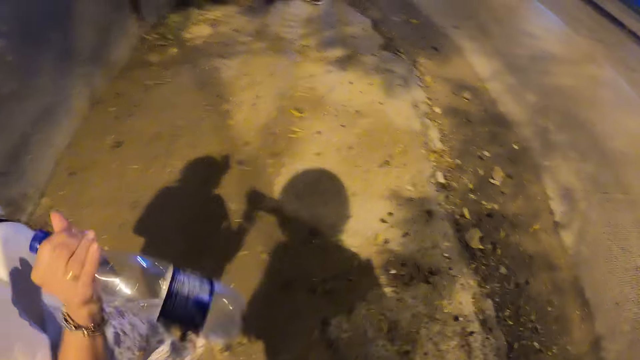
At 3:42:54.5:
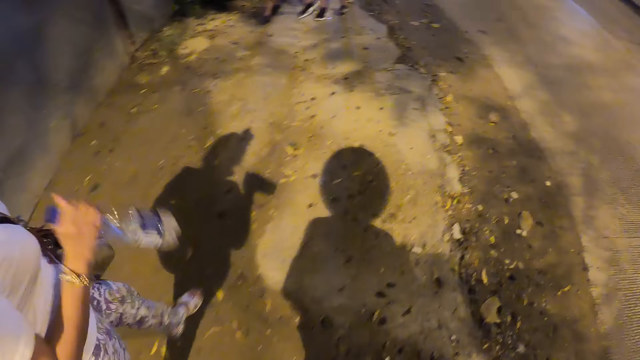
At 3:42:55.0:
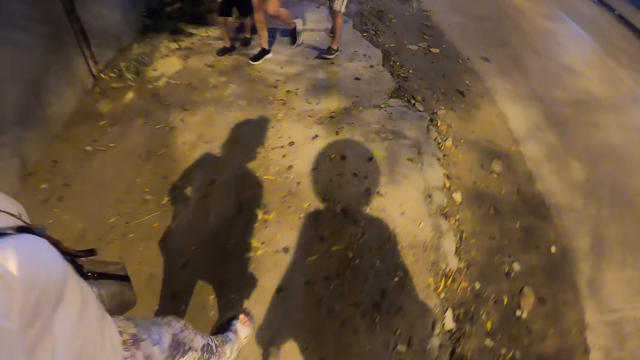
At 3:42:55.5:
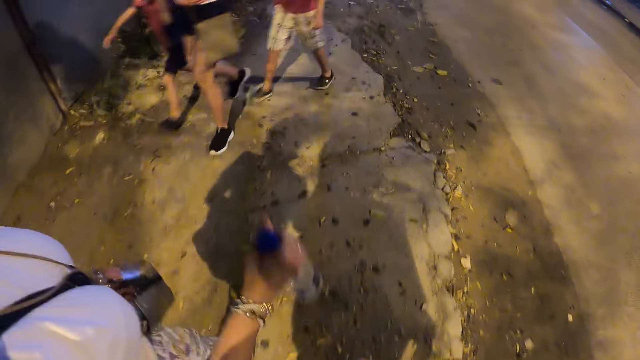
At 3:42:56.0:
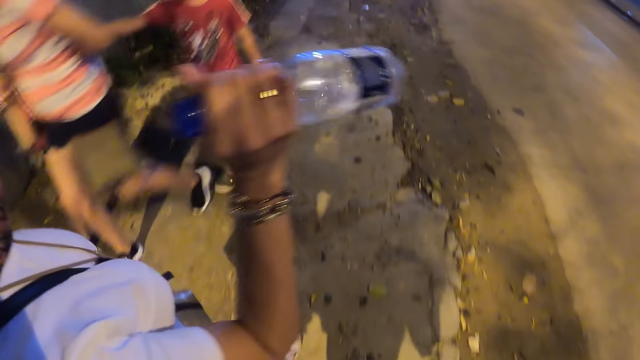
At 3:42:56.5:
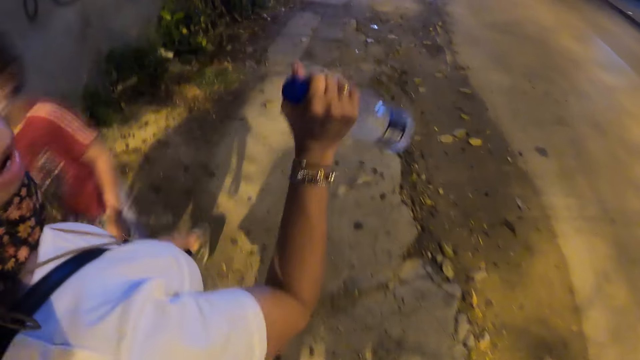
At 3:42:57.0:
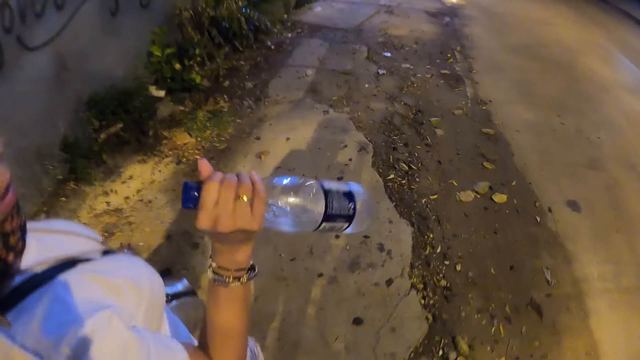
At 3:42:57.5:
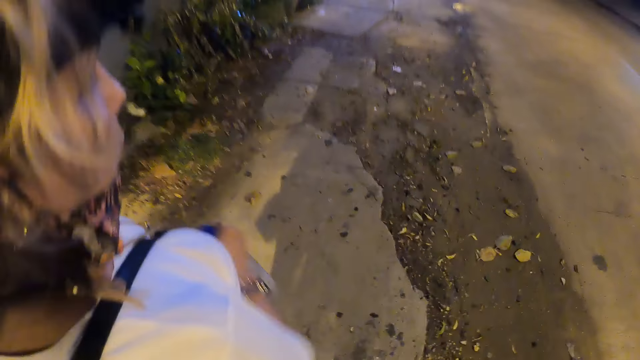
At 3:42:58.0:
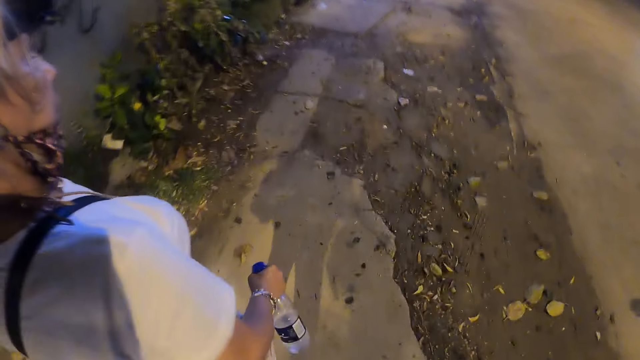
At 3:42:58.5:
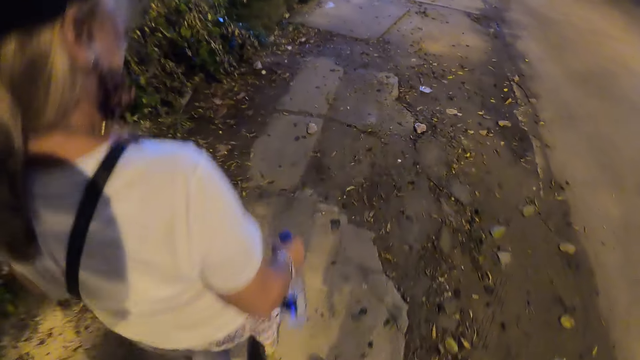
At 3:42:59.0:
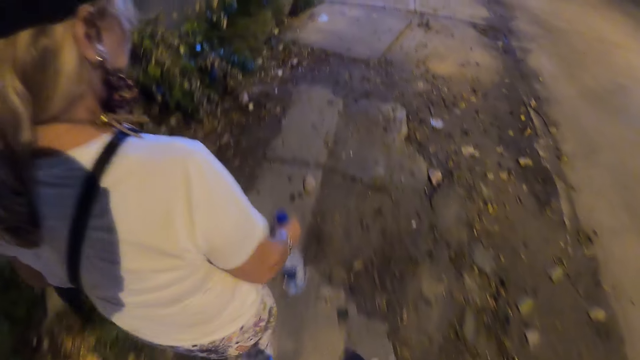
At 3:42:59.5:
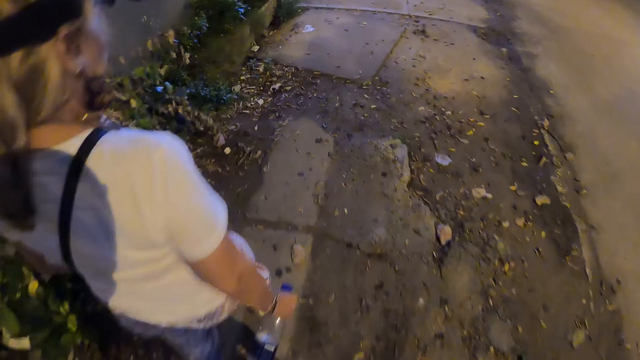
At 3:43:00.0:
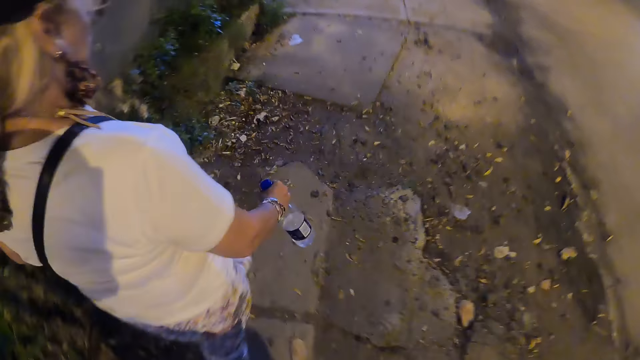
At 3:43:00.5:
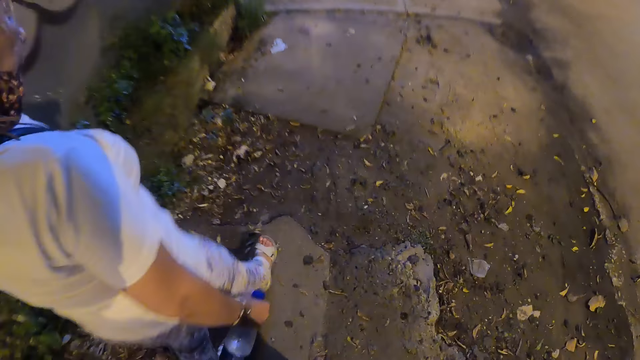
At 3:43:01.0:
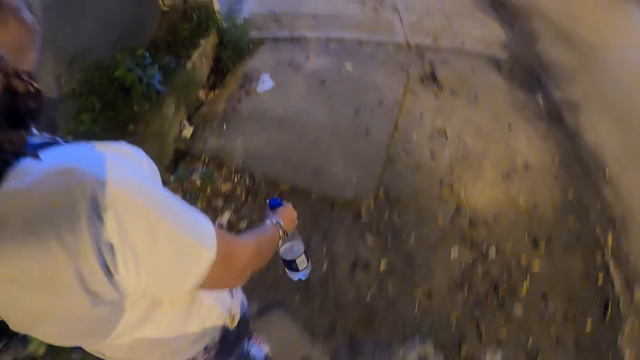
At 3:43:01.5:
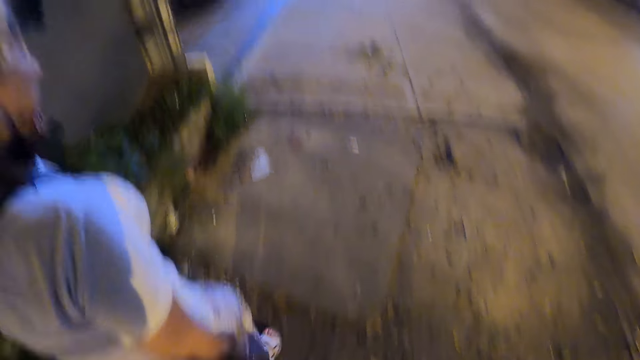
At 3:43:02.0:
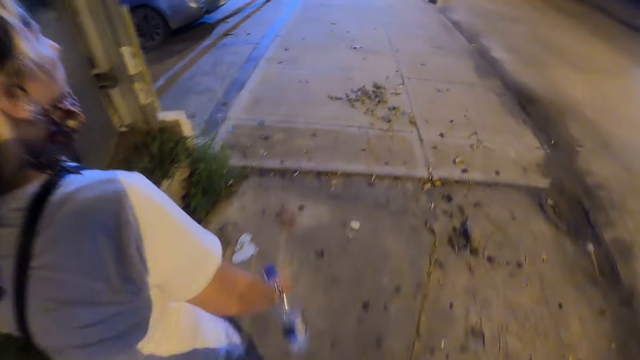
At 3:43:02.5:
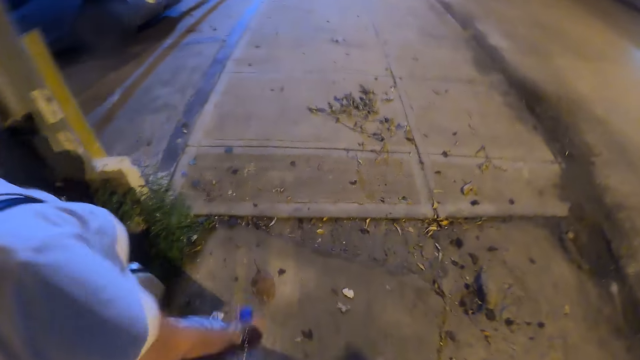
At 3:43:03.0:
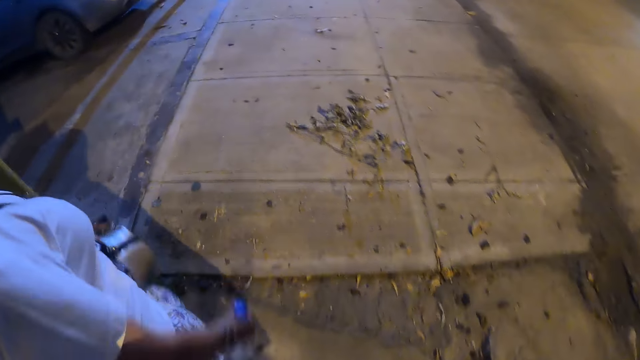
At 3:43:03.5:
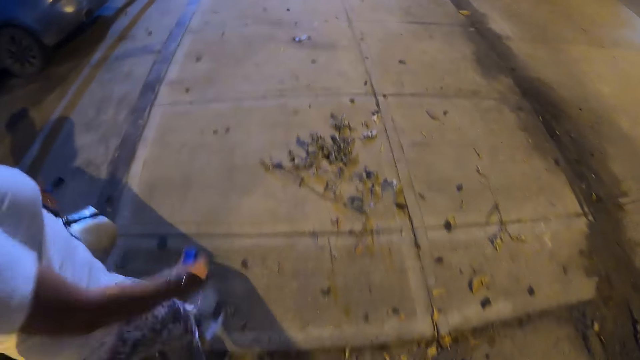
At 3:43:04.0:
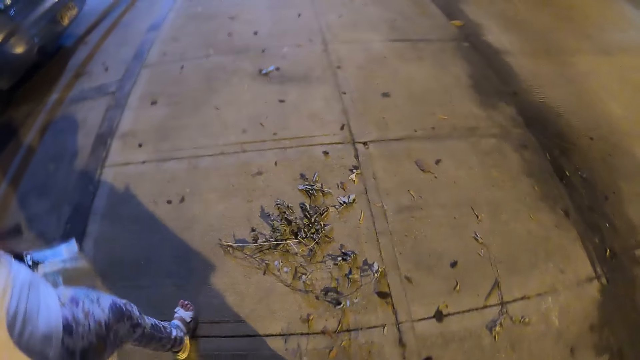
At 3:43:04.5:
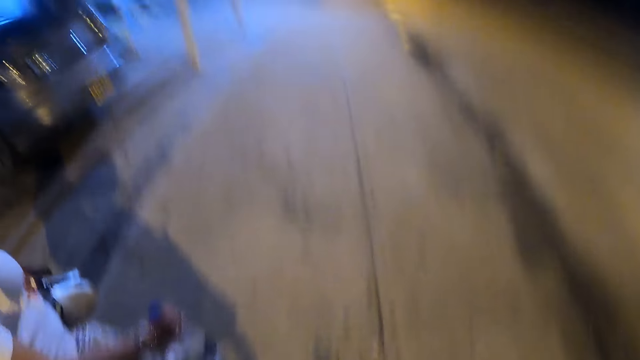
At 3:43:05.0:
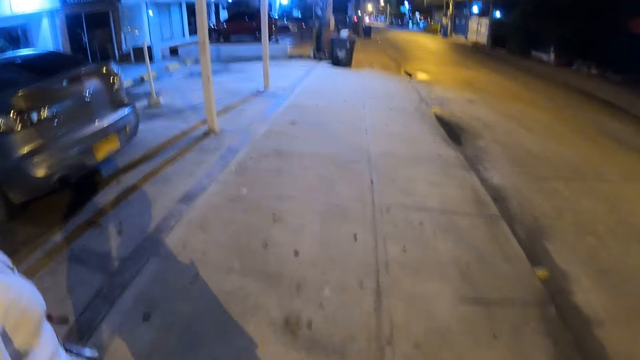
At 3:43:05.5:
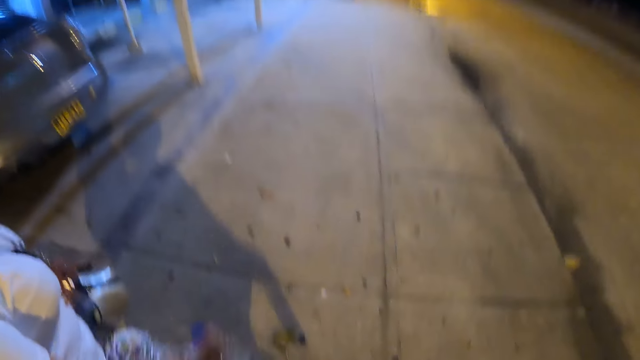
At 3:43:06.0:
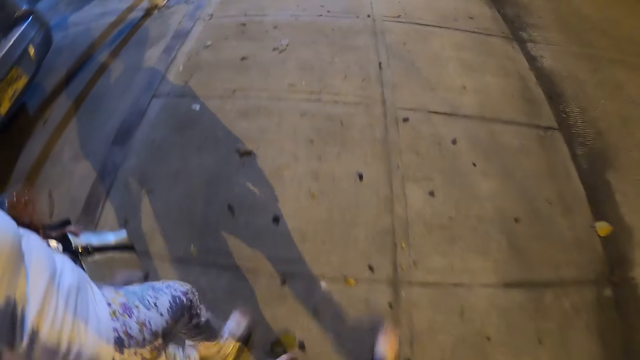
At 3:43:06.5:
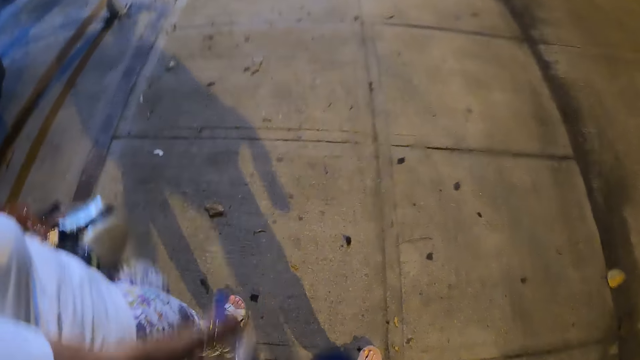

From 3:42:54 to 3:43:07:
A person moves the bottle. The camera wearer walks along the street.

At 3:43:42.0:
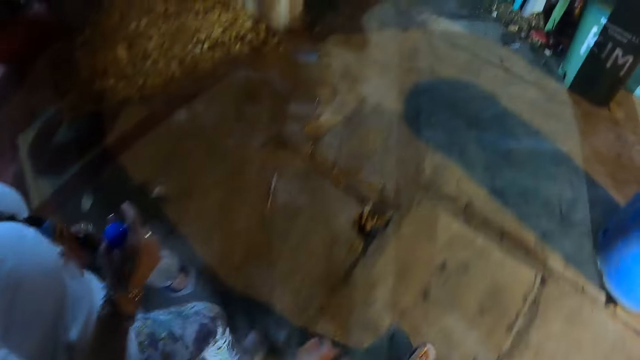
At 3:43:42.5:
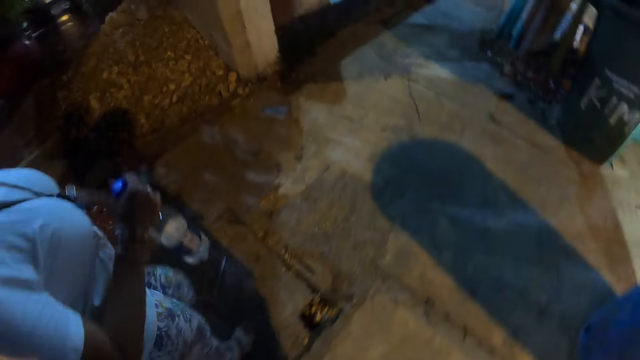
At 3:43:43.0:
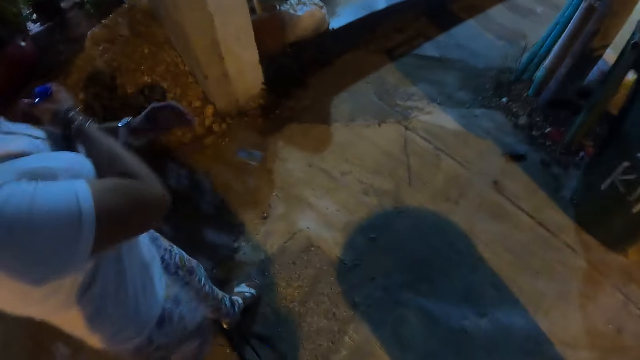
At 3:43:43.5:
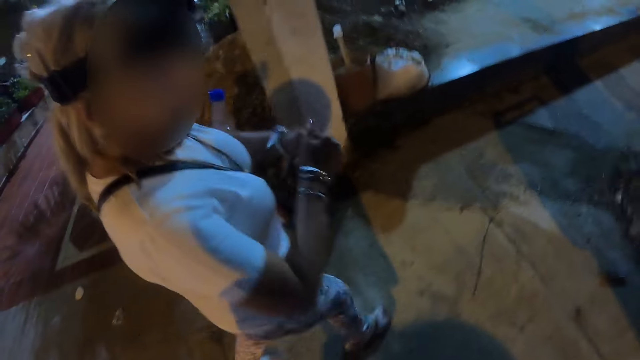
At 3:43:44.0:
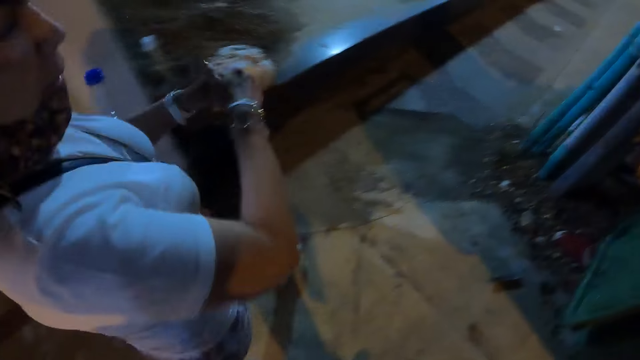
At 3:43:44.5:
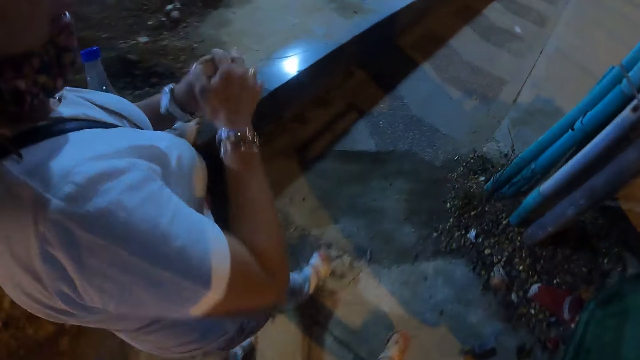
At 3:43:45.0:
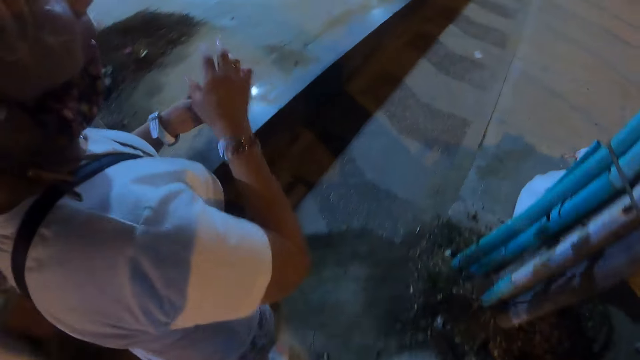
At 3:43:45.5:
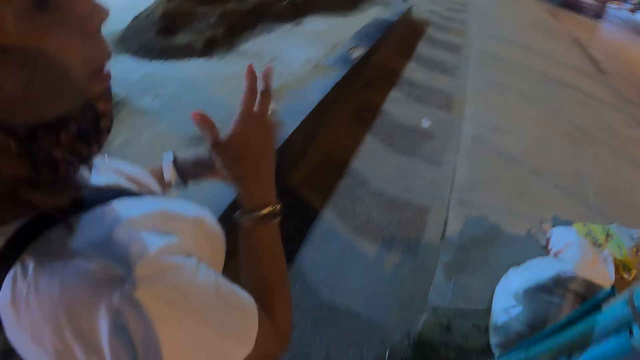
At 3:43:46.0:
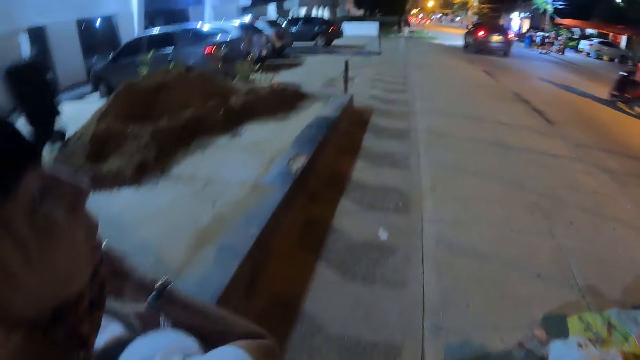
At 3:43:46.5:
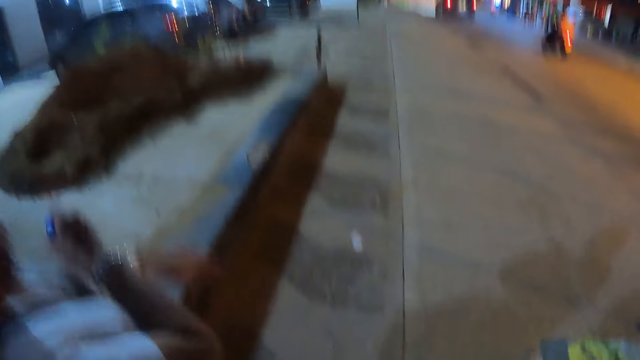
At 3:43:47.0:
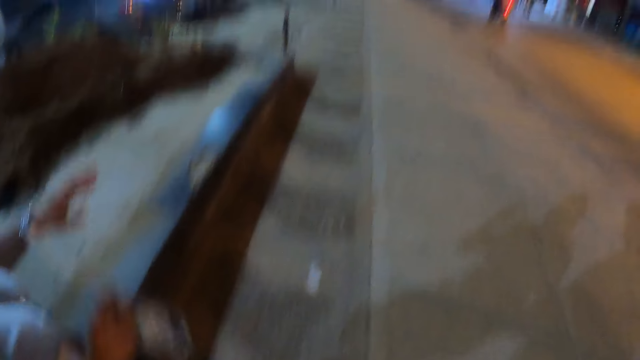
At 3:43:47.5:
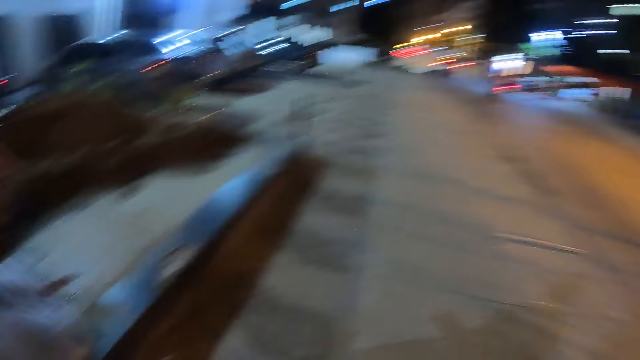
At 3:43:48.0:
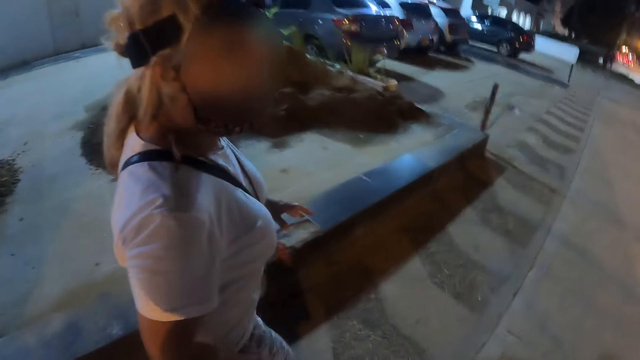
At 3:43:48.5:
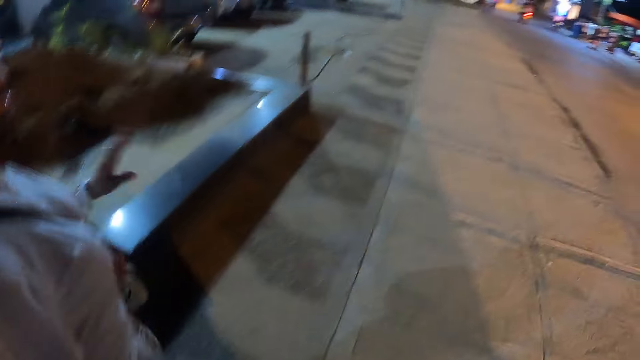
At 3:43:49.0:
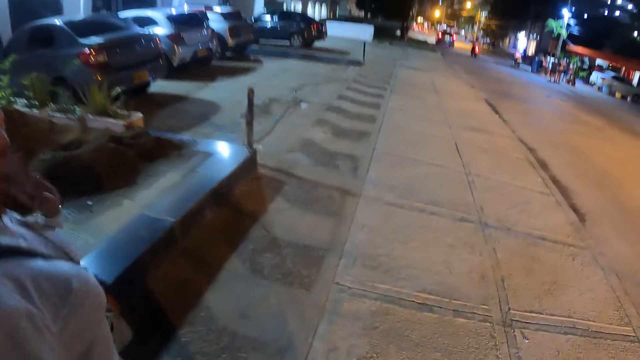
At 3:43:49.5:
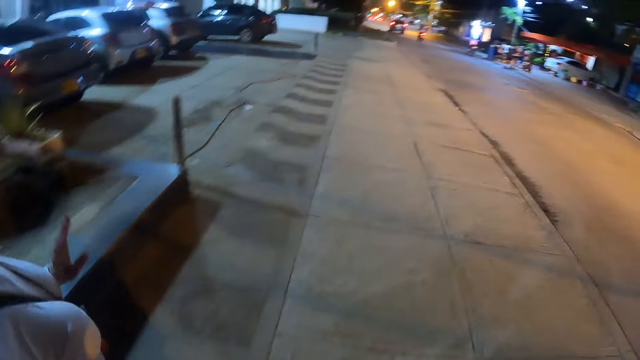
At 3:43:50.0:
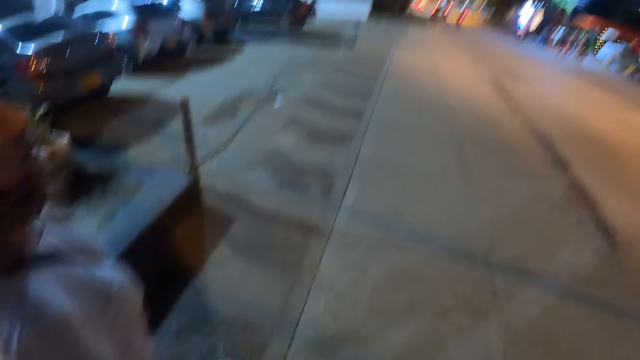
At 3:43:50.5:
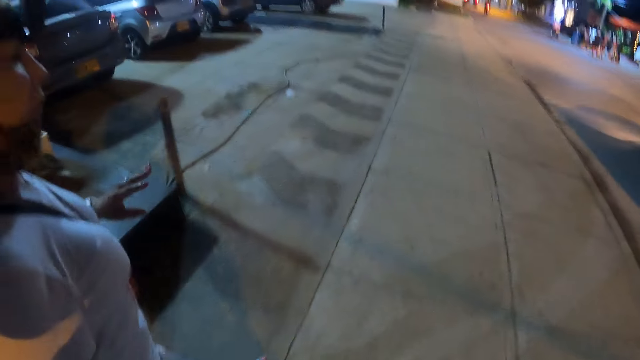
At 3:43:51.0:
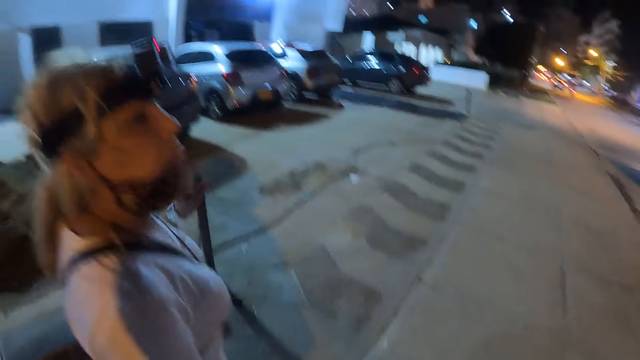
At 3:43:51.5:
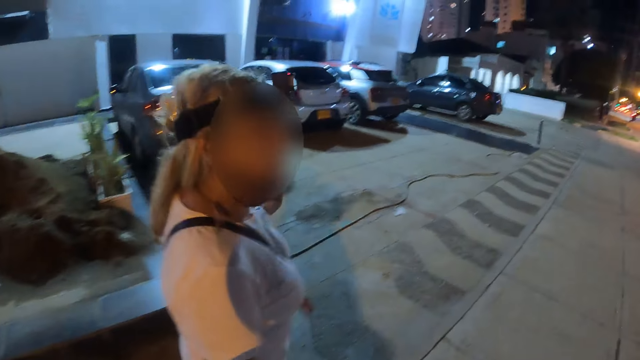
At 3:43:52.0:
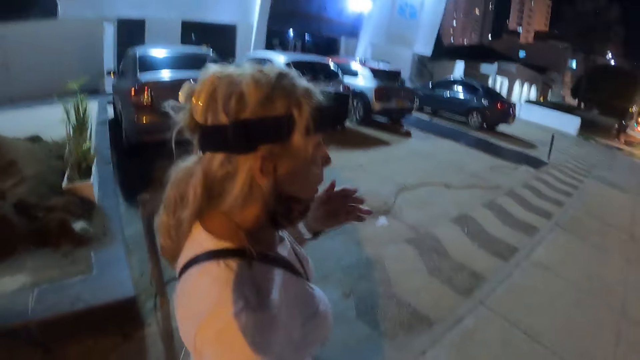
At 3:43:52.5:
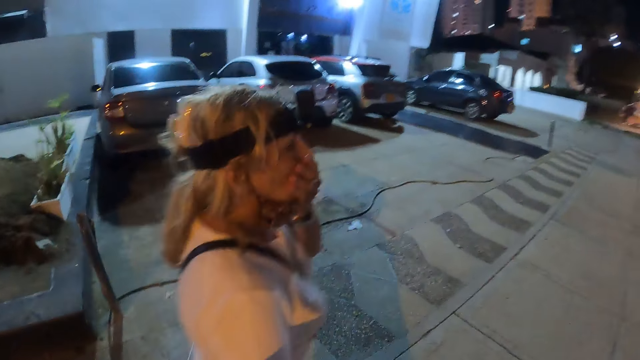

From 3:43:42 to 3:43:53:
A lady rubs her hands together. The lady moves her hand. The lady interacts with the camera wearer.
